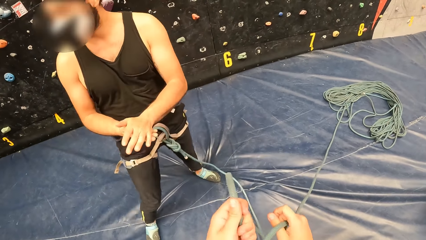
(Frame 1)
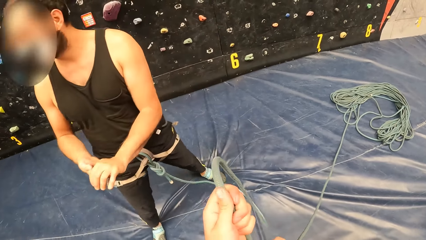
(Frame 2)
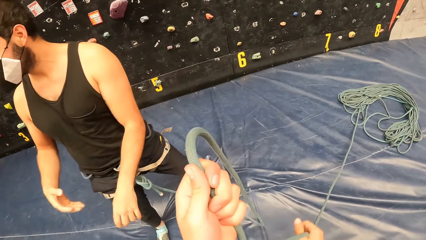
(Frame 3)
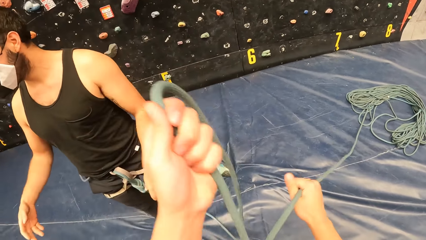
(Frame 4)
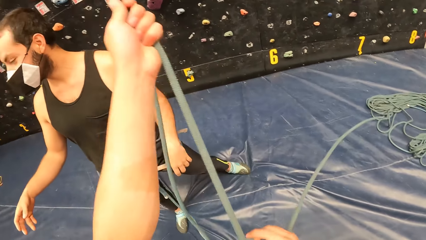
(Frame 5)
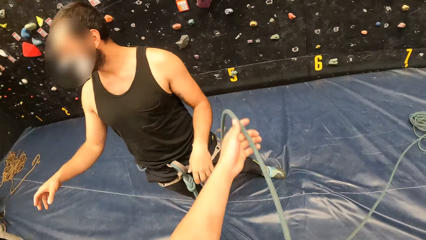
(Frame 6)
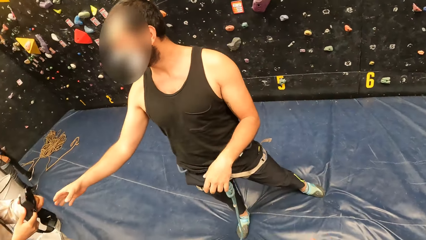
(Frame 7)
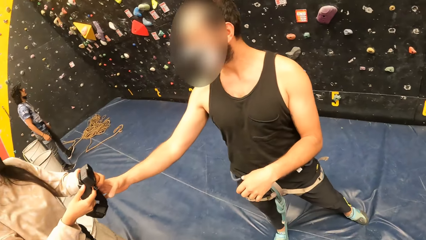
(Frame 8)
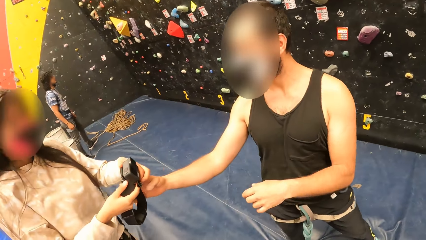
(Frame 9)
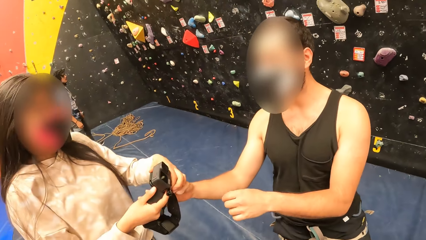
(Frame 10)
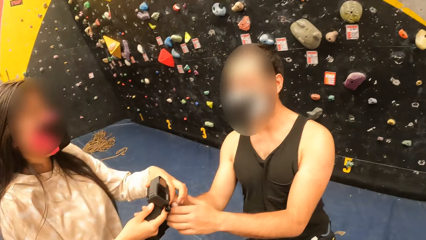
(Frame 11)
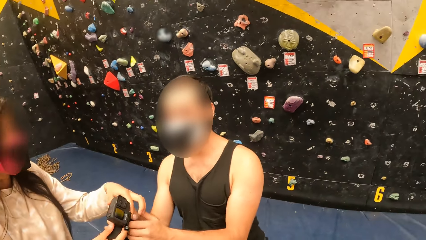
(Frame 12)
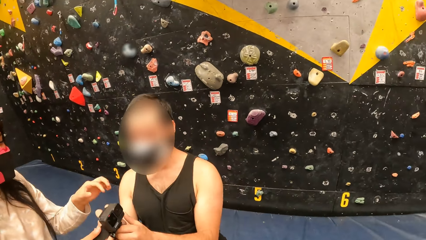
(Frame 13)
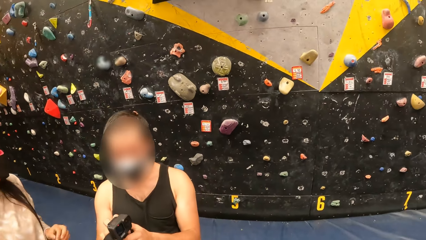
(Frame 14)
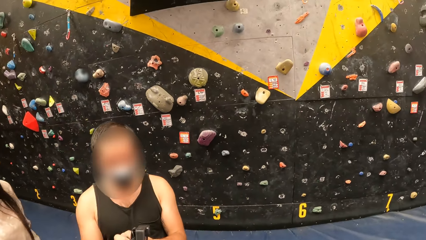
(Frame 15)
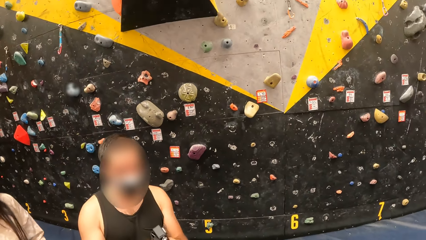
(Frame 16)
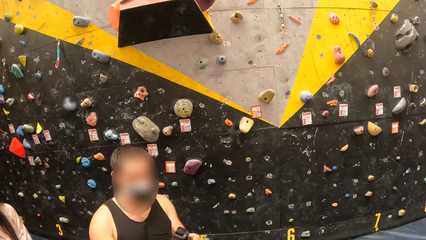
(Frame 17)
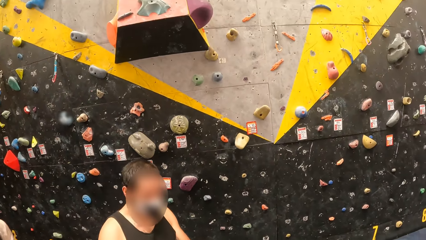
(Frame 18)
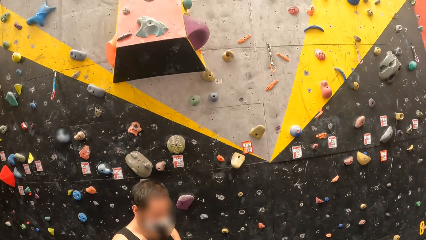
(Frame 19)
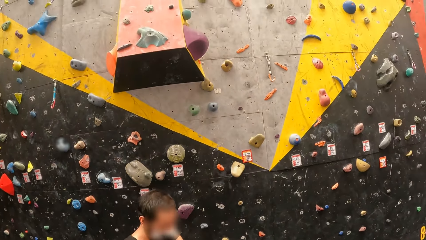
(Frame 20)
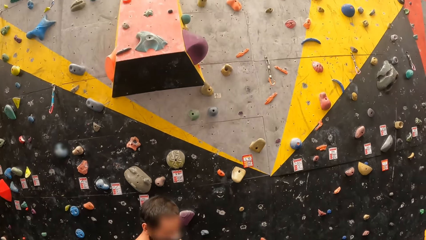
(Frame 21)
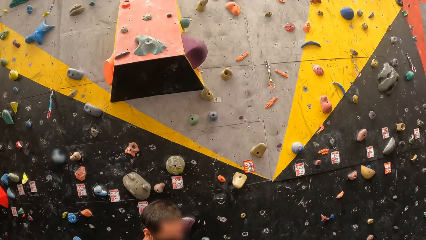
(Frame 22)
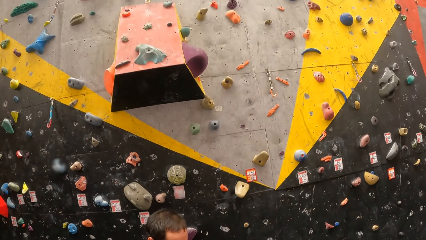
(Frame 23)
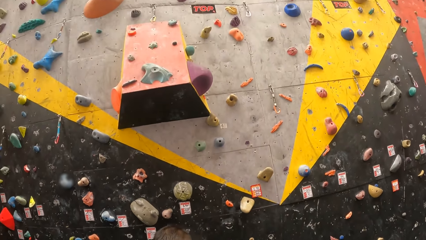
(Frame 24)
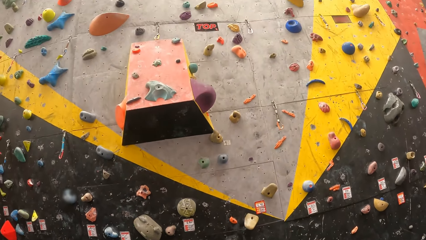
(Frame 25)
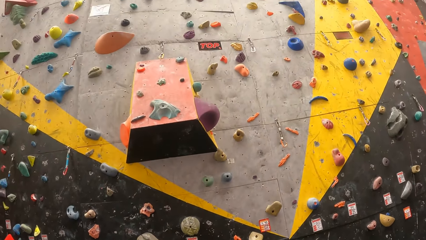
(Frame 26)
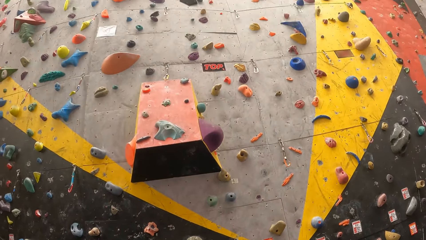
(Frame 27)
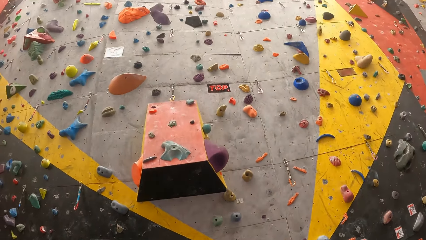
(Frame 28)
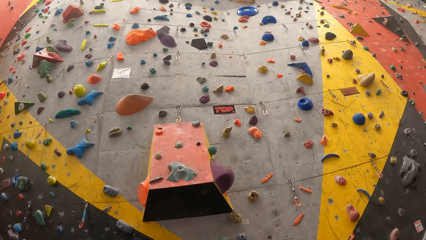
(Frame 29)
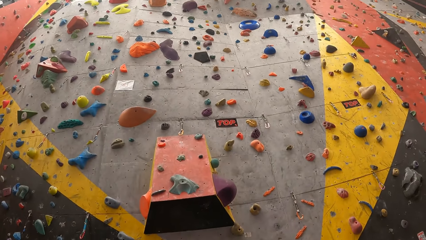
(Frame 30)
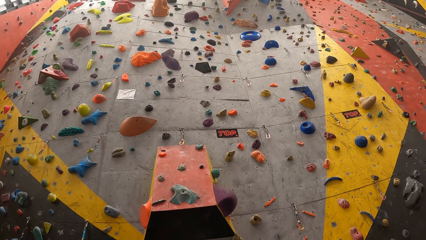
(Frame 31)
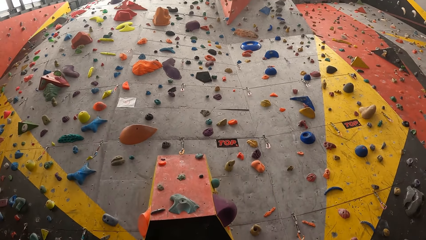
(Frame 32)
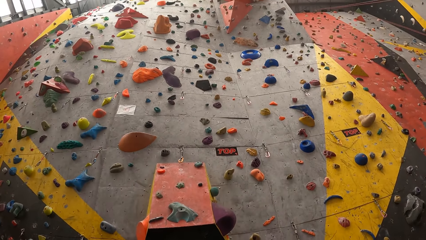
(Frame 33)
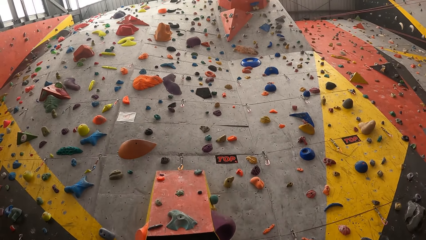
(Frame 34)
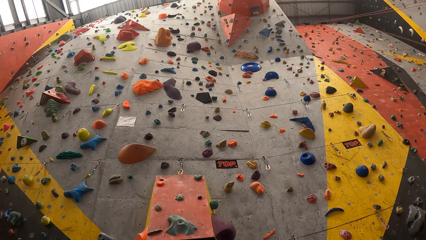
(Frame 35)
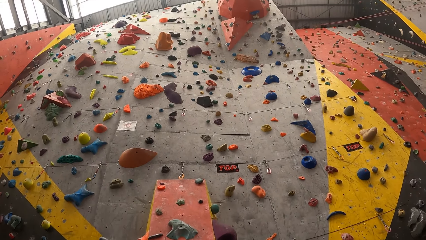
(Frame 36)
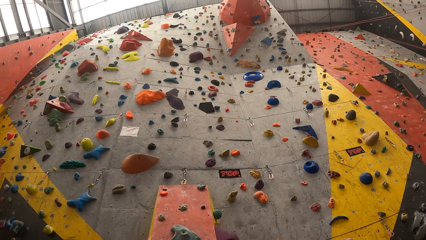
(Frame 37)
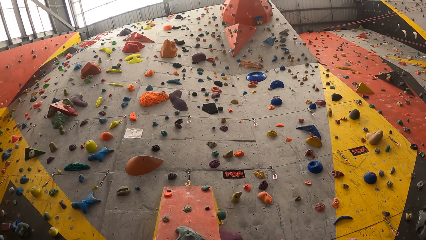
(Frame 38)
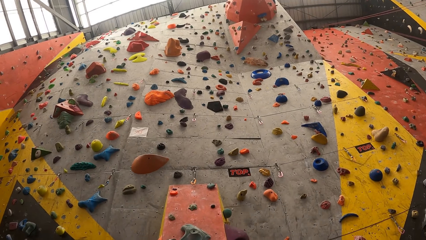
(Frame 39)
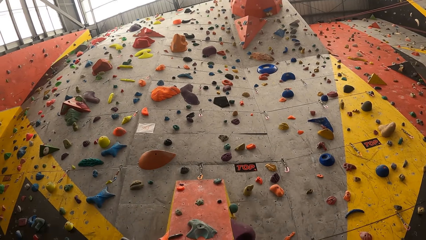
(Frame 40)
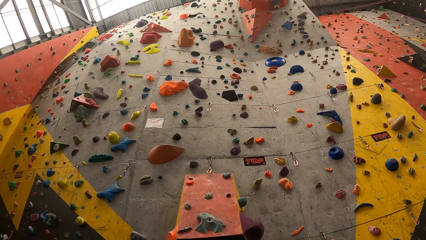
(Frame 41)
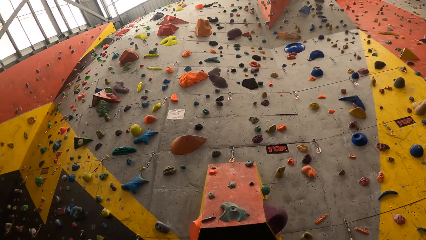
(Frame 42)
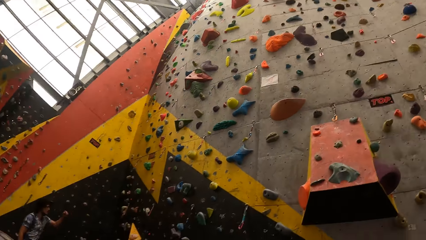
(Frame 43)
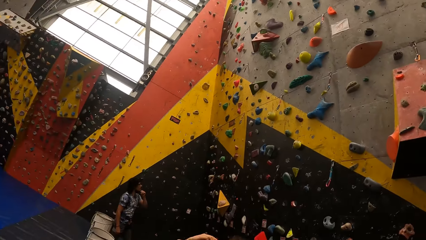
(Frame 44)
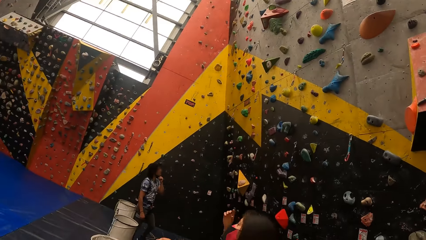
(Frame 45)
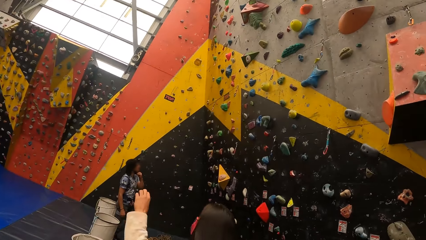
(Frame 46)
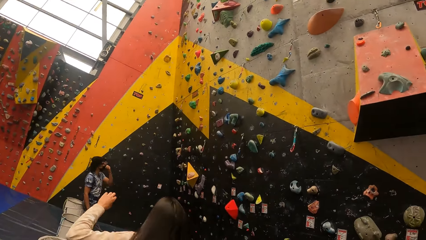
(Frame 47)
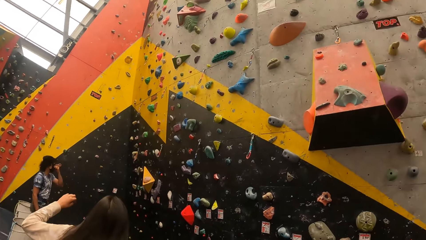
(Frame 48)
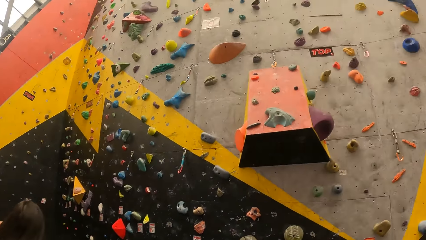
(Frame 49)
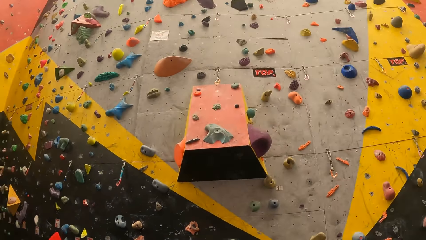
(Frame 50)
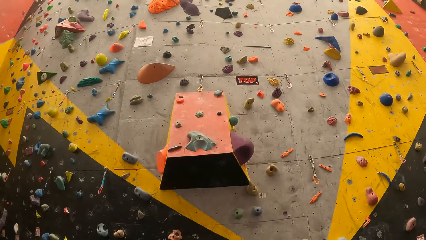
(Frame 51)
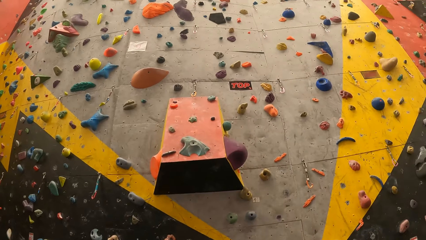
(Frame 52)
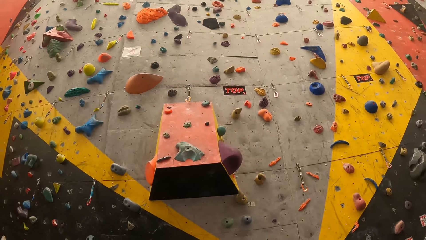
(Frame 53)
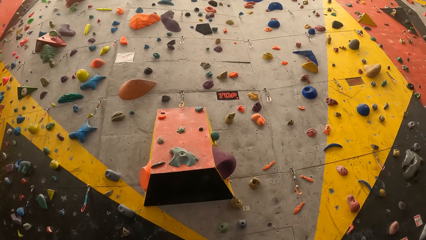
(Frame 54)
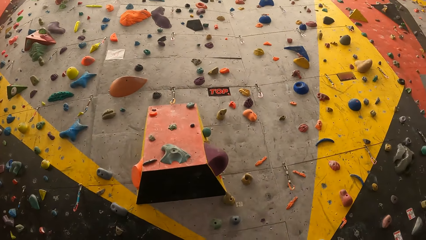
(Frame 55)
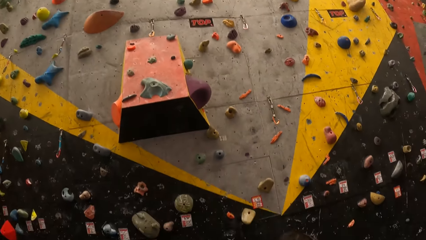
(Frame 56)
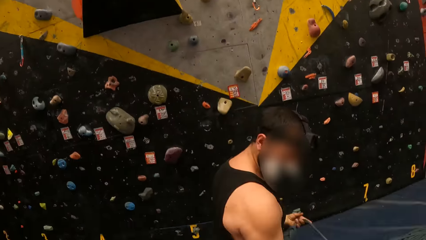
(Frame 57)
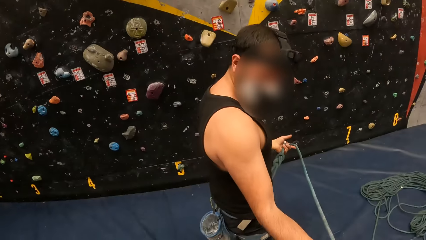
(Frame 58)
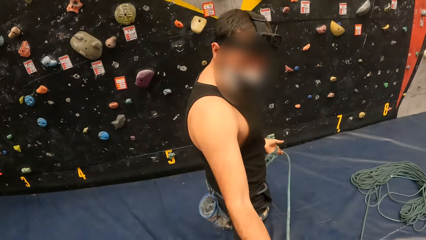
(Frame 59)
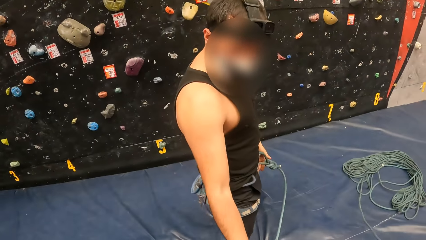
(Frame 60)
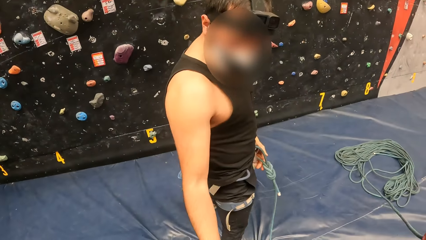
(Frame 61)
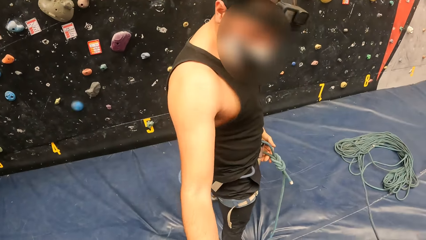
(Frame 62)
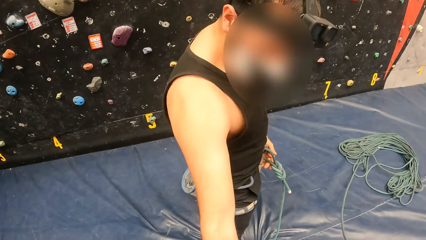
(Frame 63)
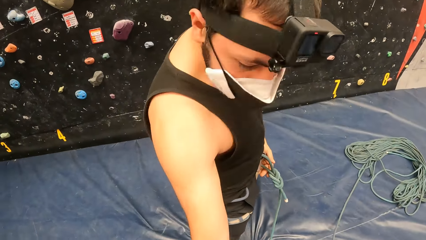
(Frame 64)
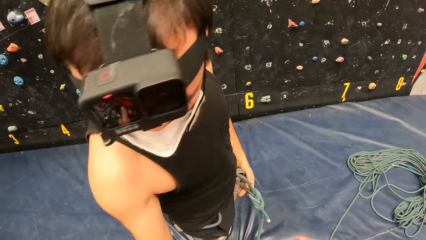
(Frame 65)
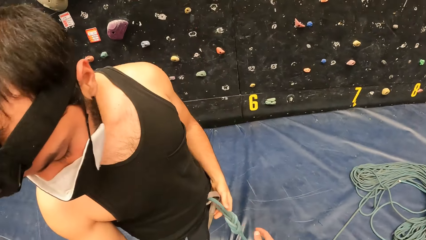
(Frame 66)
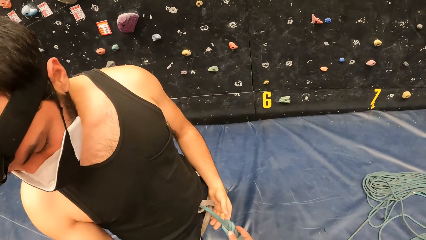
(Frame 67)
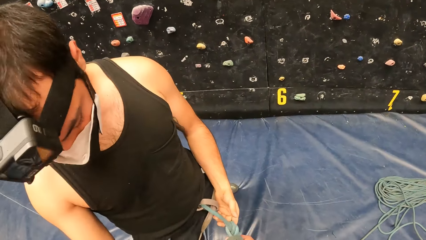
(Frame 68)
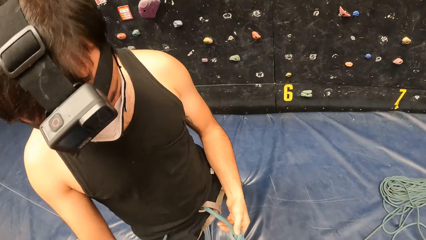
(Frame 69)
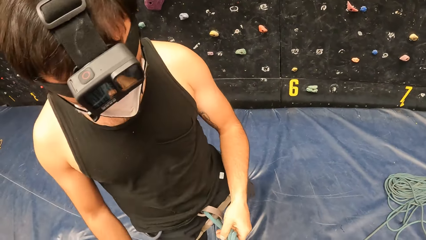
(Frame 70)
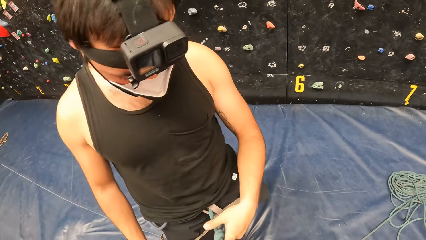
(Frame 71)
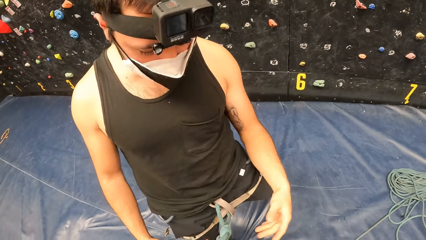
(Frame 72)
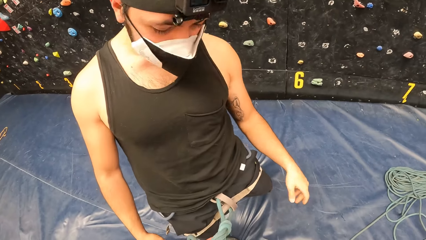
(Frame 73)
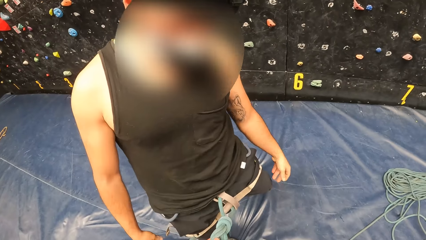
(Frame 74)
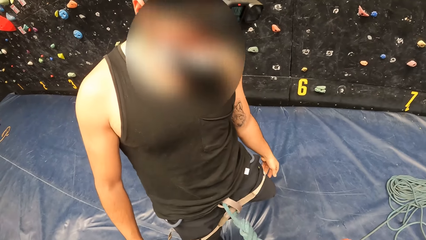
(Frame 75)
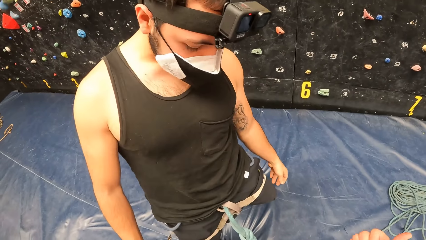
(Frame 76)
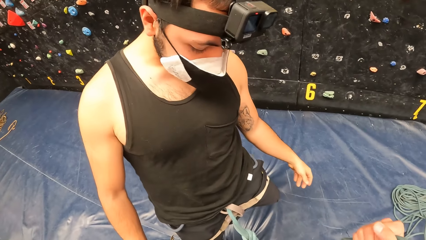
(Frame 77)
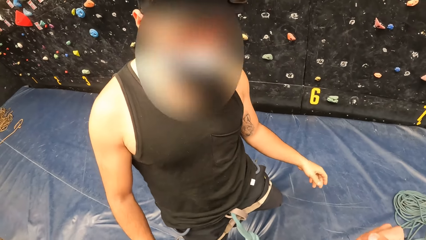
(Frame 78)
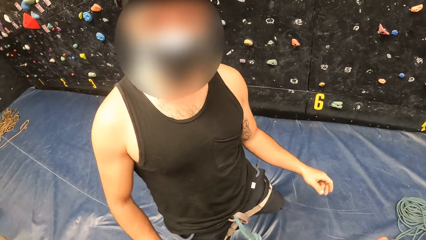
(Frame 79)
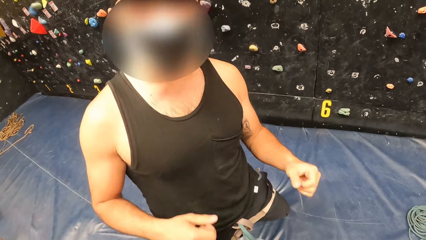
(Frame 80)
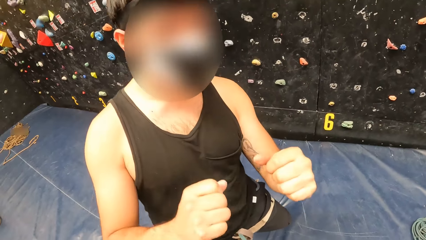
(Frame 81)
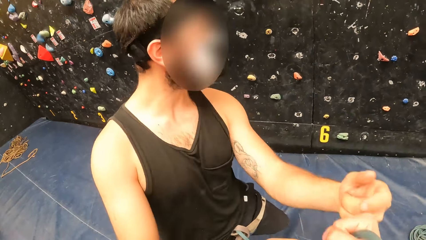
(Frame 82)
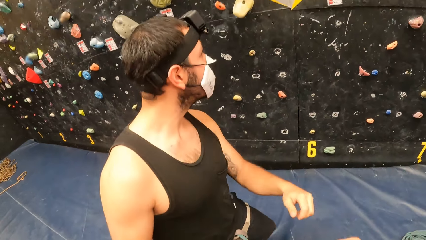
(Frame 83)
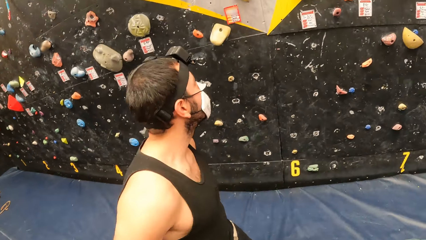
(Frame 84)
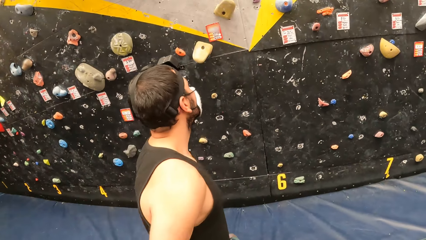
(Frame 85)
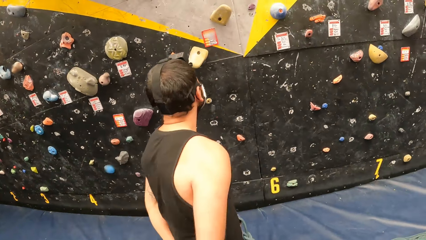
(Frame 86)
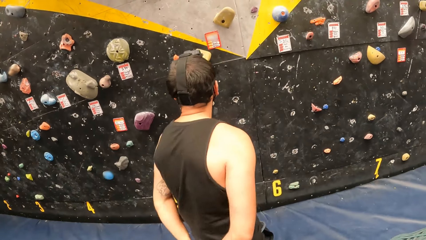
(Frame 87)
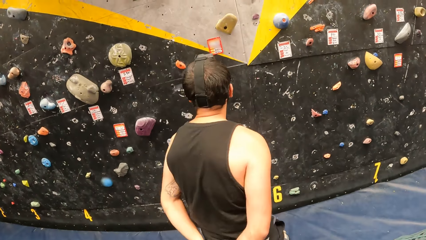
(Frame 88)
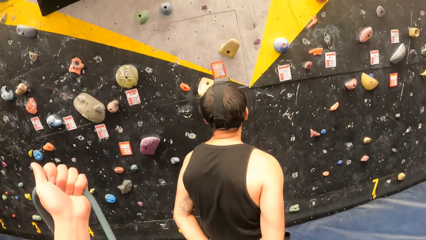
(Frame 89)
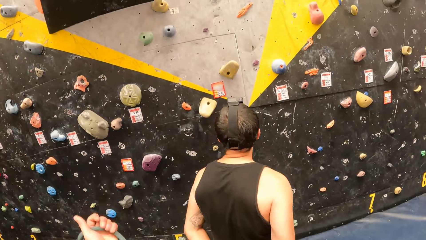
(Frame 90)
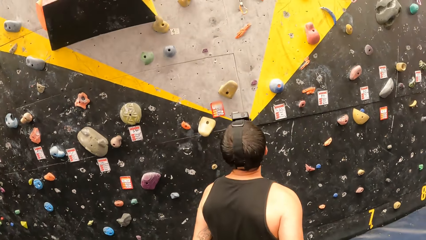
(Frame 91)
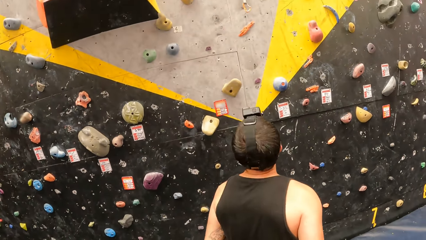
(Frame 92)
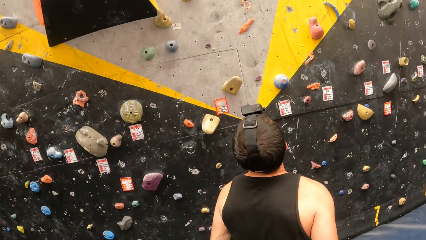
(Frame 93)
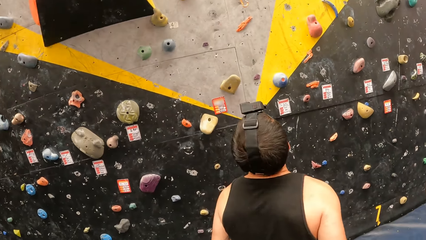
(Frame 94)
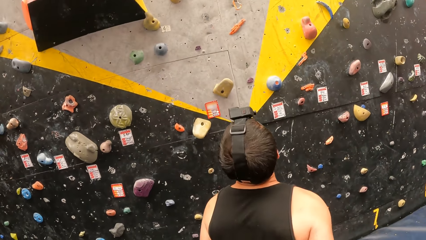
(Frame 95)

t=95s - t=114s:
A man takes a camera from a lady. The camera wearer looks around, looks at the wall and looks at the man. They hold a rope and interact with the man. Another man walks in the climbing room. The camera wearer pulls the rope.
